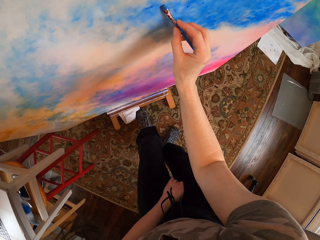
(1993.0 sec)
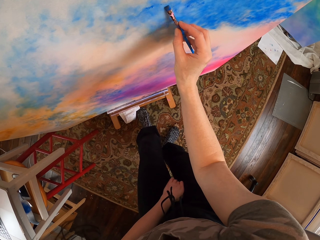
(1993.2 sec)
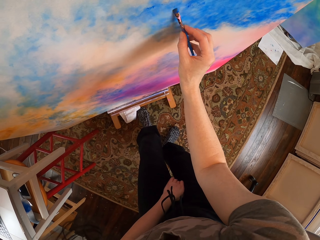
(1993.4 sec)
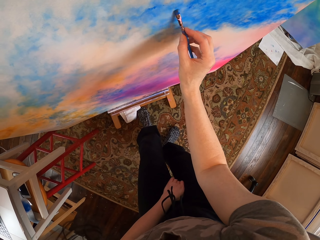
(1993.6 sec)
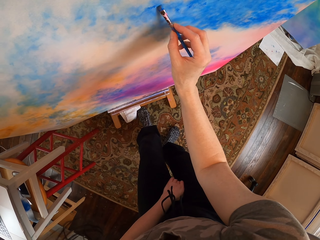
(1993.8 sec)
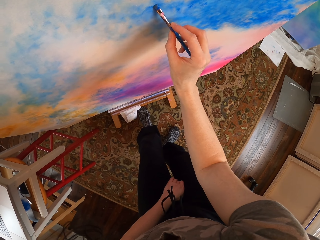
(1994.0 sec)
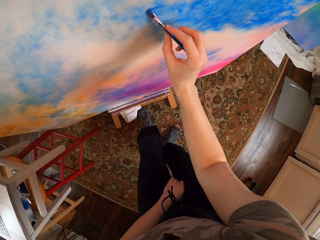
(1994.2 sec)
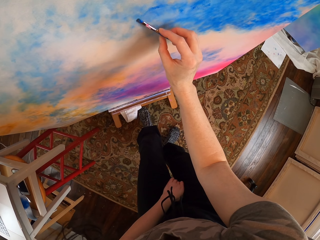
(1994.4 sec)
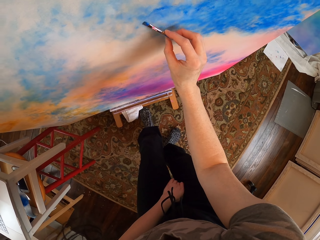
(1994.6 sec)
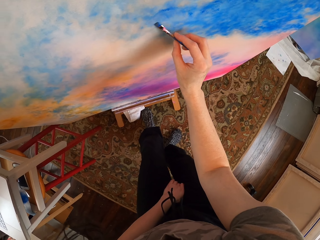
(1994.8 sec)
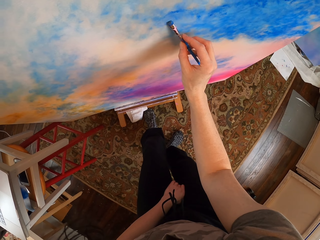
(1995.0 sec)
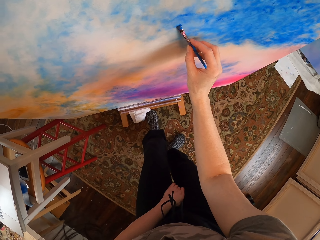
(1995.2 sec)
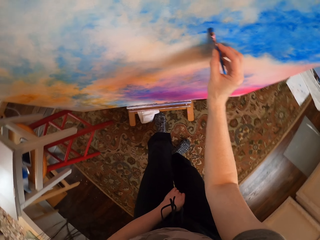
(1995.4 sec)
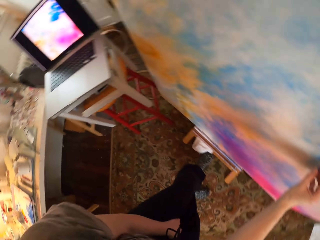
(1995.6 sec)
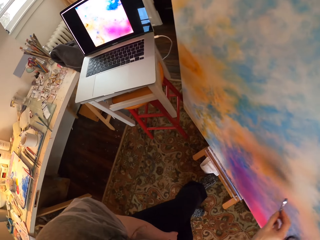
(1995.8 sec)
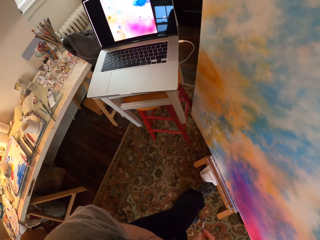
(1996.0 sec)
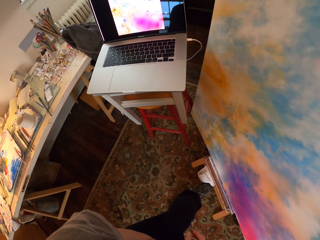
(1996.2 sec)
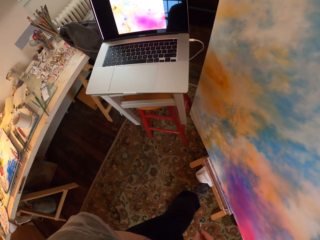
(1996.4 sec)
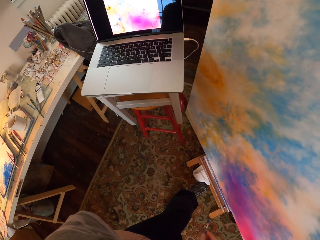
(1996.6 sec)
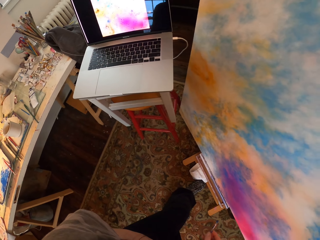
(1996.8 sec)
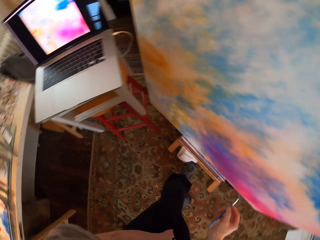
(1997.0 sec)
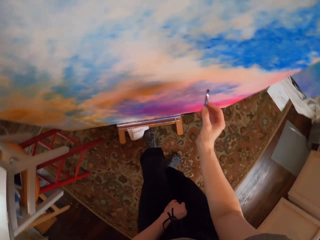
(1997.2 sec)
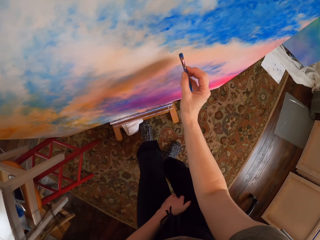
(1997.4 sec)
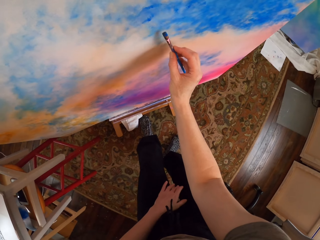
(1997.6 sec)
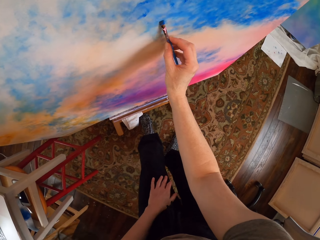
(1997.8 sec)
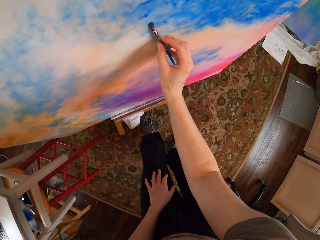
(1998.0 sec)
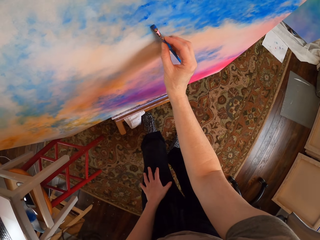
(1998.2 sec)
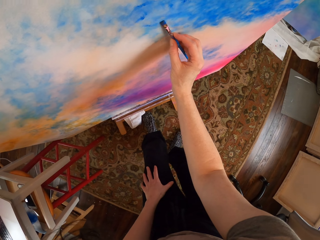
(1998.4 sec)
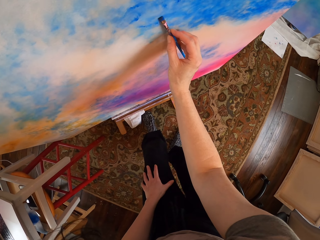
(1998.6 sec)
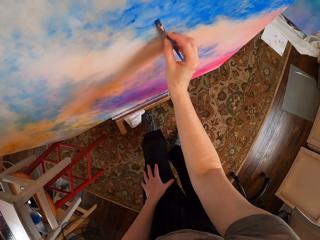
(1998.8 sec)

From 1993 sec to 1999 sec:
The camera wearer looks at the laptop. They paint on the board with the painting brush.

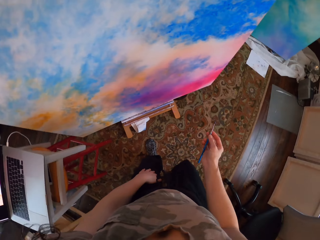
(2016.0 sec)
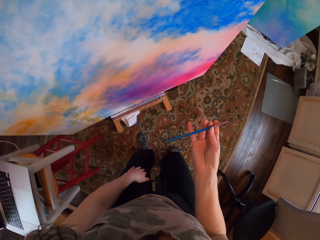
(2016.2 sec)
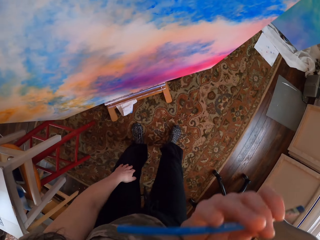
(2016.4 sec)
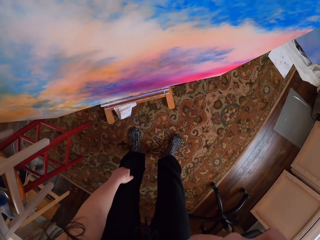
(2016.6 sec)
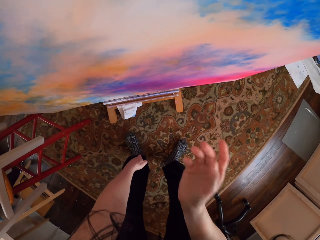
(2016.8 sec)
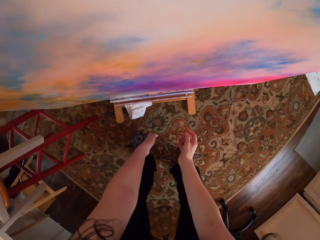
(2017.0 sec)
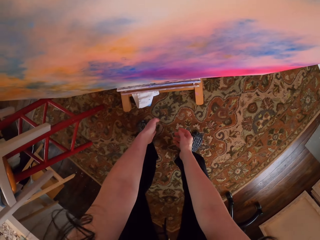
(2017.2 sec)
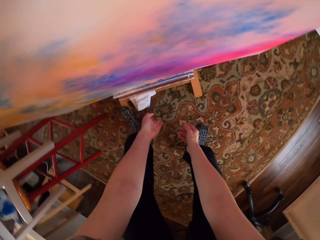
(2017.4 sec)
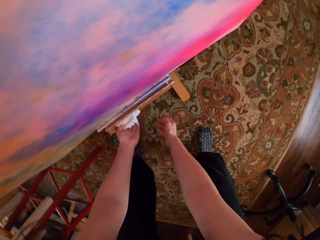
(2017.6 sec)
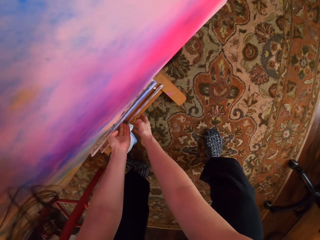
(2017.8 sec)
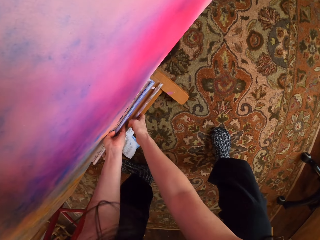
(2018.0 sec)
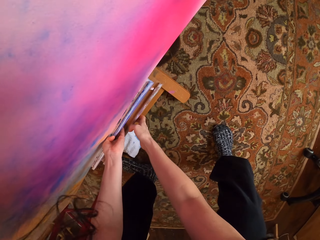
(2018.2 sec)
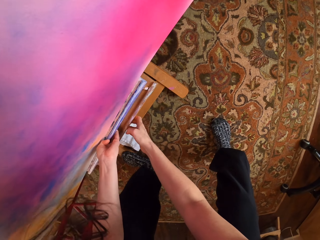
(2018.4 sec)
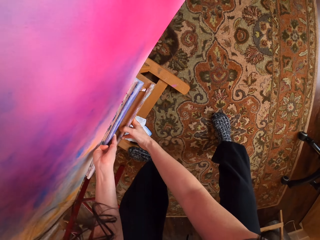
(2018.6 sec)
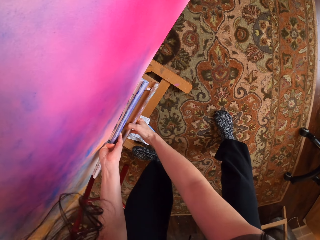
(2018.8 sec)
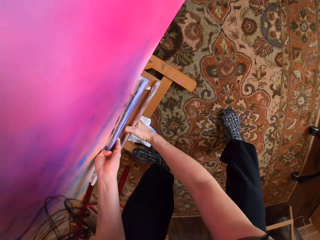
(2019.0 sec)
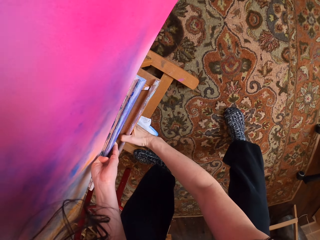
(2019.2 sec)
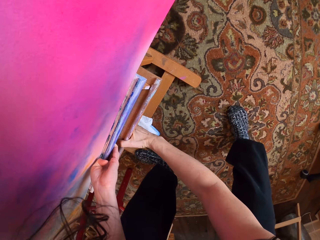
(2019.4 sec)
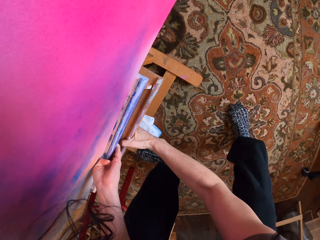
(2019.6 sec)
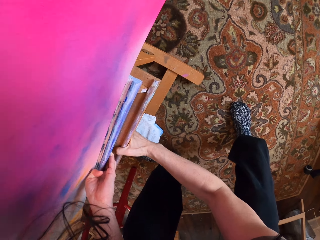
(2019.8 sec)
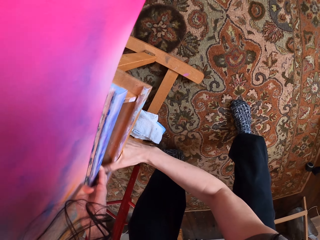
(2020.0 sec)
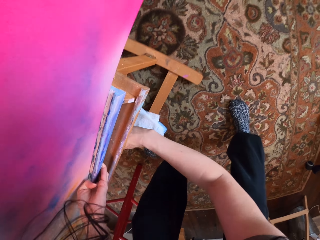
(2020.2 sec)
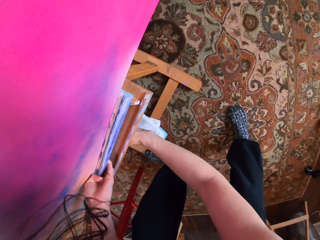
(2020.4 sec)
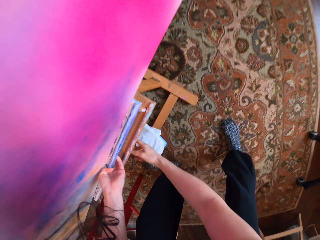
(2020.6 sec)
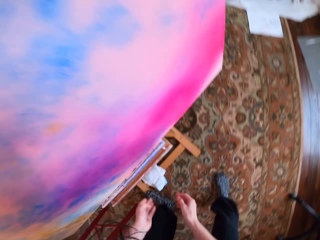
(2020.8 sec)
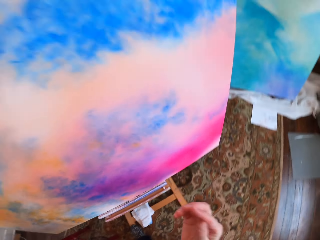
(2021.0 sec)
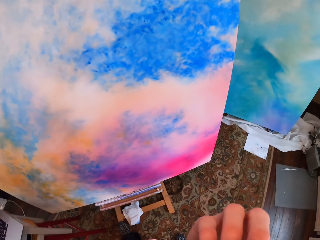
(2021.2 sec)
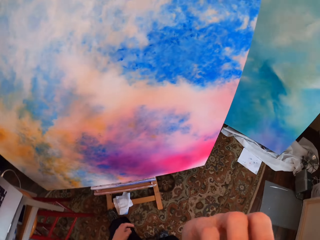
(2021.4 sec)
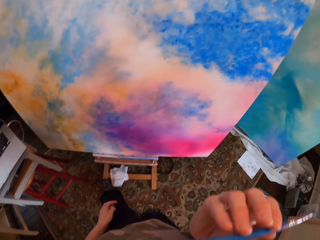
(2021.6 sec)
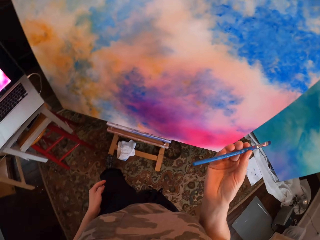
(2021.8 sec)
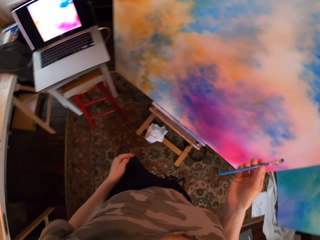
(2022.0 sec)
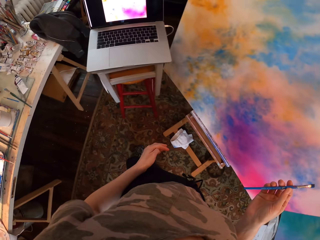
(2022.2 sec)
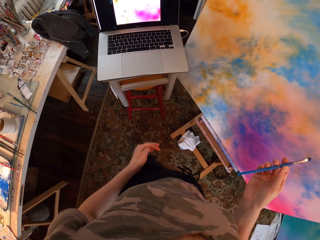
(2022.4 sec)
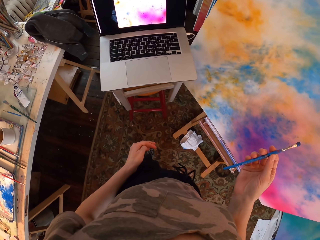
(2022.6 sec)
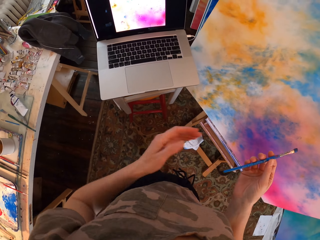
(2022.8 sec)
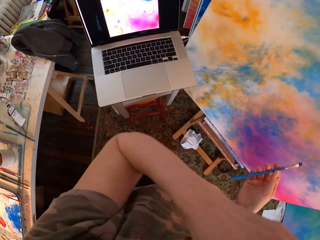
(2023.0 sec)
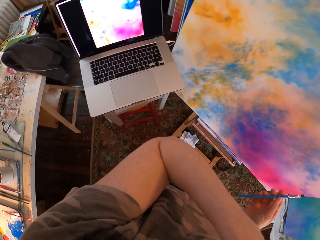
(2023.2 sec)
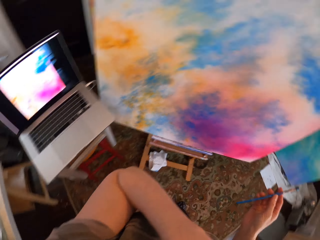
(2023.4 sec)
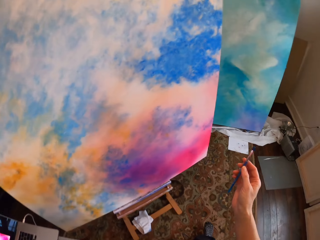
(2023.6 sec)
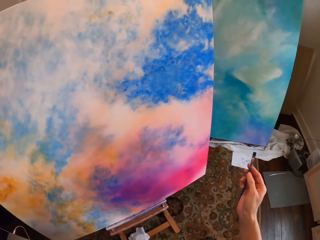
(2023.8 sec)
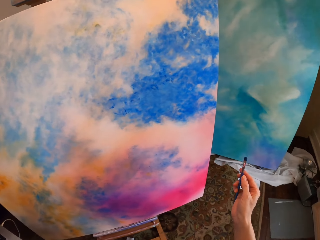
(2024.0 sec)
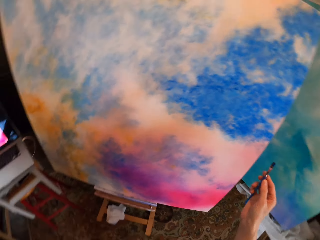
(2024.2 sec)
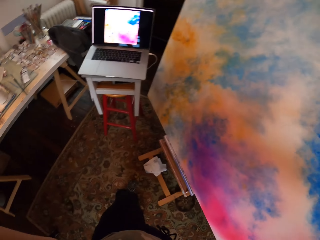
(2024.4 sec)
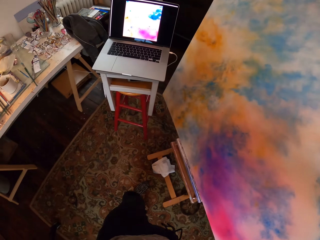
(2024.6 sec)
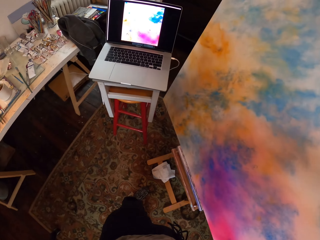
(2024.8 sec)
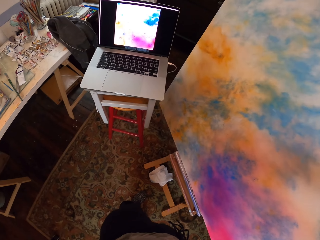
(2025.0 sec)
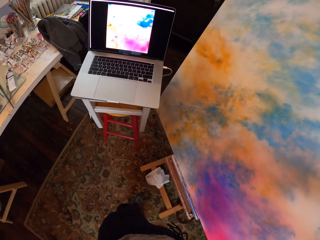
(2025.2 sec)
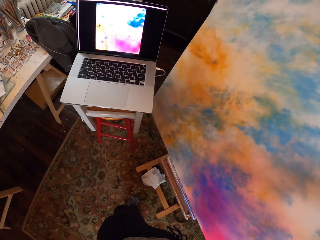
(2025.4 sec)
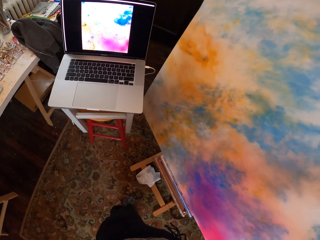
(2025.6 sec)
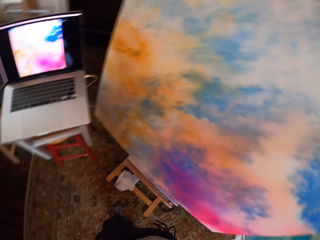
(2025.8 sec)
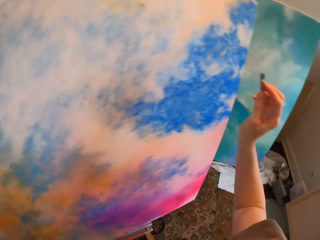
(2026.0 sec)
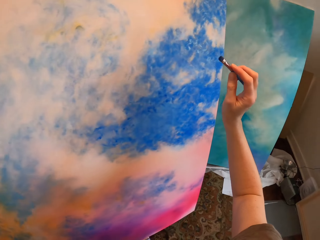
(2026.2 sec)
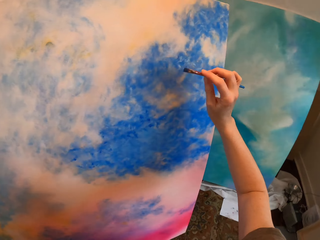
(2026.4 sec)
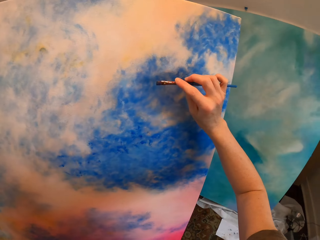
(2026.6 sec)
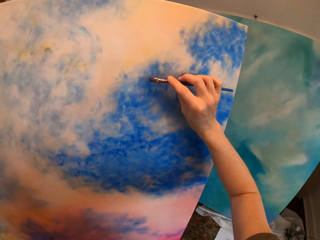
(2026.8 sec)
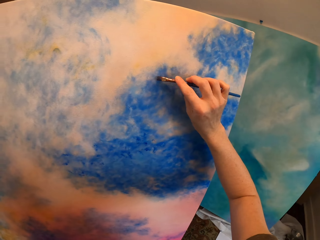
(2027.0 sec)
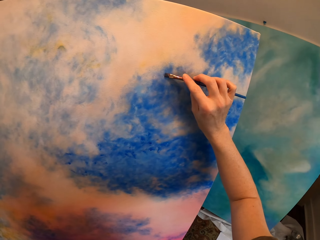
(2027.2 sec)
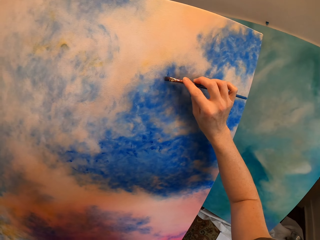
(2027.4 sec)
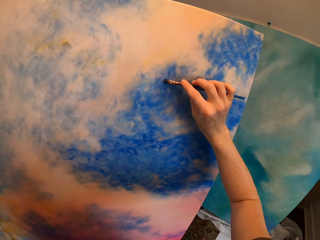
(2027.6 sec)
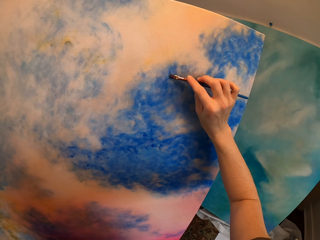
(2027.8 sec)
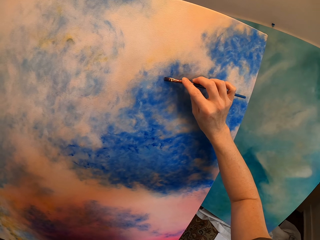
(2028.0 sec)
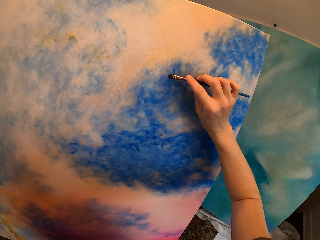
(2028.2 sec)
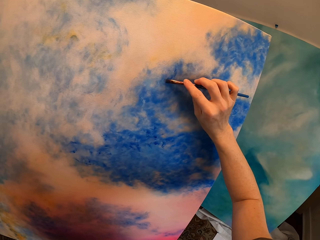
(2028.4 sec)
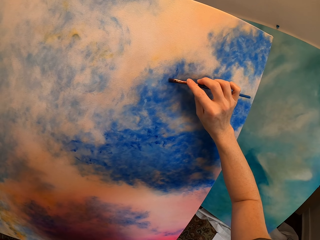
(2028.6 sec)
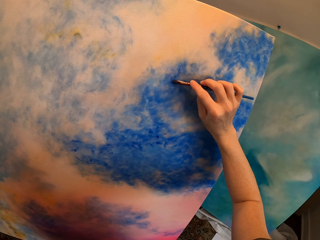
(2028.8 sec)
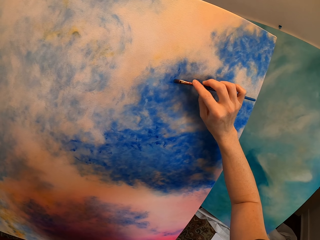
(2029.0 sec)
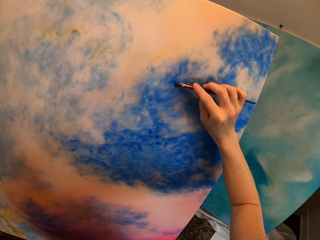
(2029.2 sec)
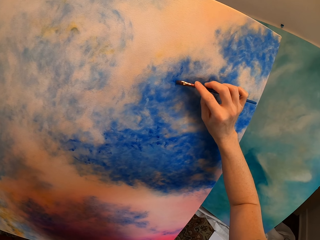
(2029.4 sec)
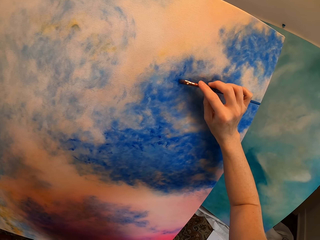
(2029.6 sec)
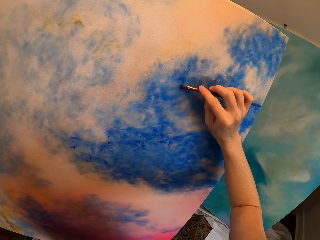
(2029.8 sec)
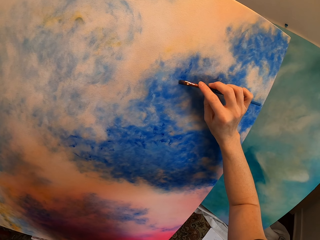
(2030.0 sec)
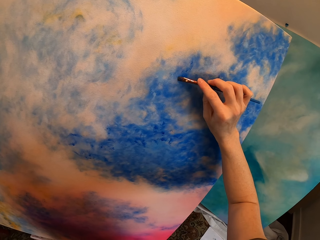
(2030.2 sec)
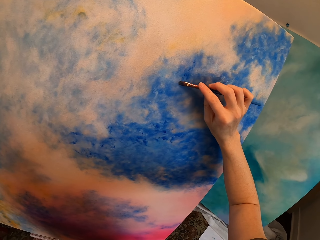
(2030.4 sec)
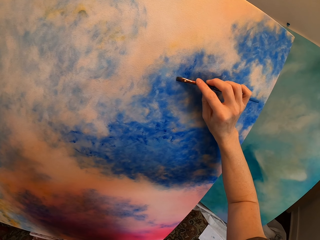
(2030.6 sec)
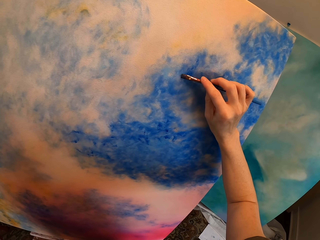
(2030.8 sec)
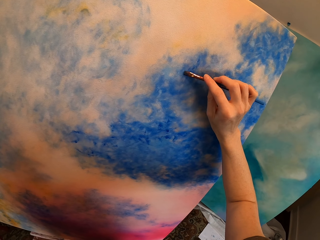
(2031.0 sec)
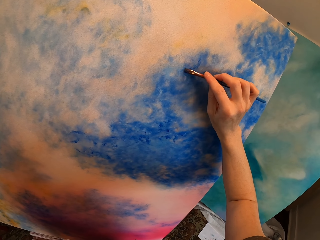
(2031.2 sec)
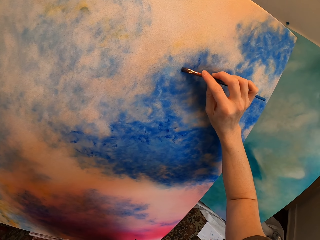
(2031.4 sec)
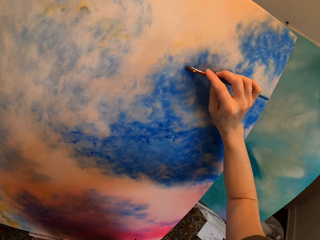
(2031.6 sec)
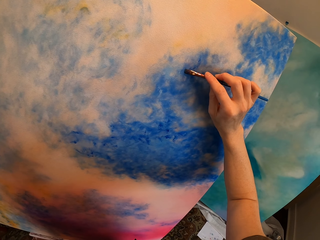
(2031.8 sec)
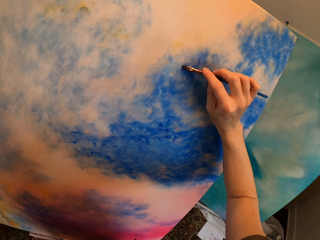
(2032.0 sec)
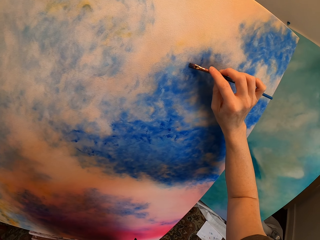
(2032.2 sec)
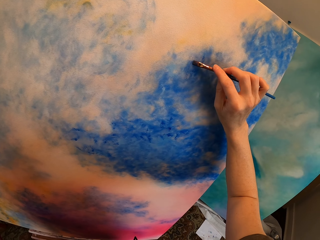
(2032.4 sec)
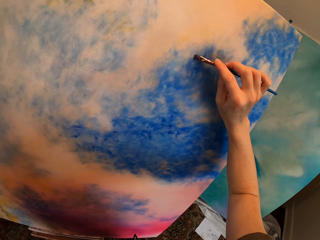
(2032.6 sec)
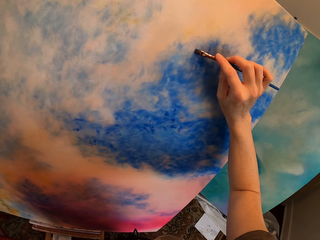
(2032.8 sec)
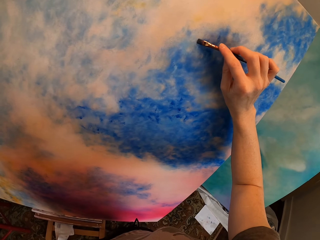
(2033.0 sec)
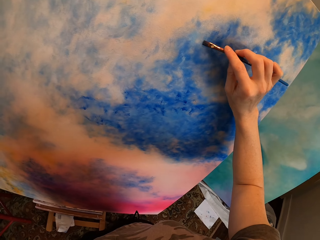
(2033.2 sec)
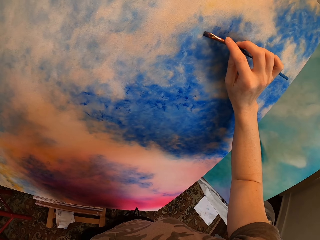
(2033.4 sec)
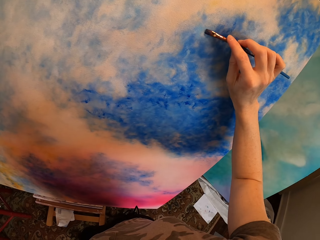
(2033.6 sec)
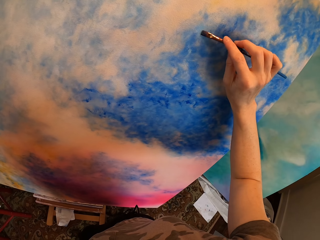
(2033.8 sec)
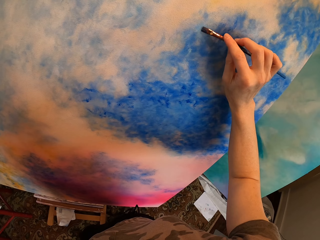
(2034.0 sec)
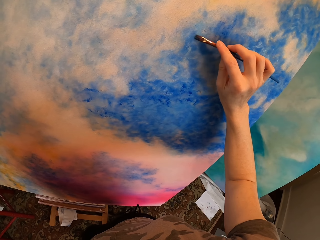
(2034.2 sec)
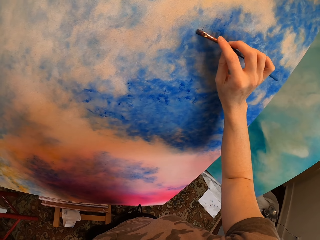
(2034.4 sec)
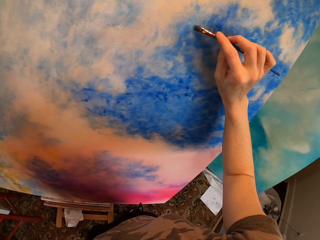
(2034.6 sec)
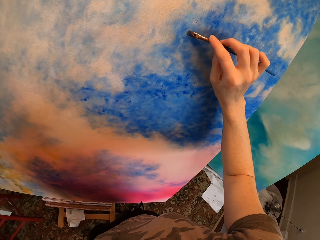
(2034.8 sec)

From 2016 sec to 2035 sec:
The camera wearer looks at the paint board. He throws the painting brush. He puts the brush in his mouth. He adjusts the stand. He lifts the paint board. He looks at the paint board. He looks around. He looks at the laptop. He paints on the board with the painting brush.
